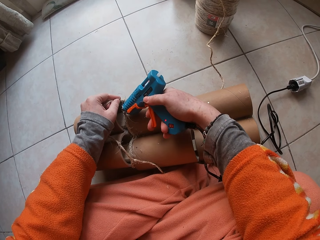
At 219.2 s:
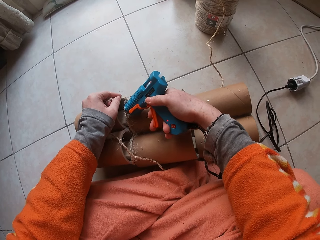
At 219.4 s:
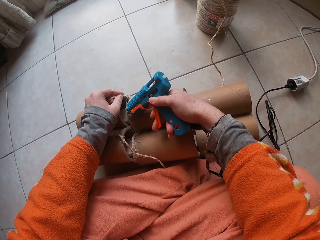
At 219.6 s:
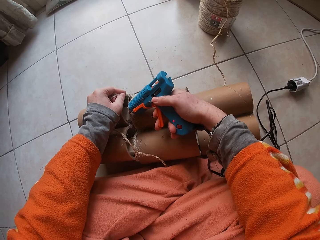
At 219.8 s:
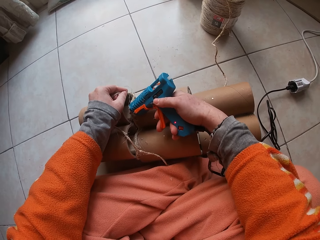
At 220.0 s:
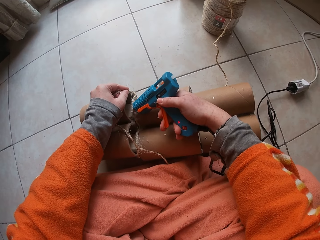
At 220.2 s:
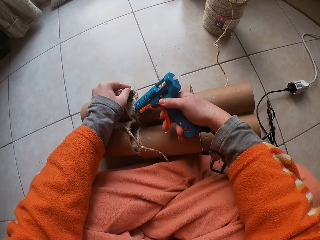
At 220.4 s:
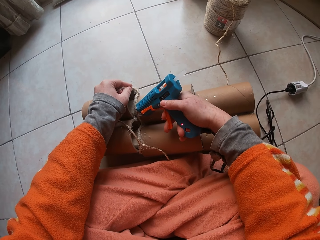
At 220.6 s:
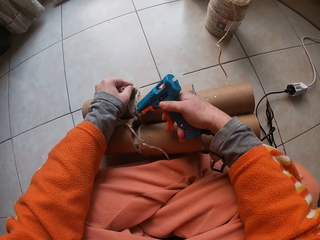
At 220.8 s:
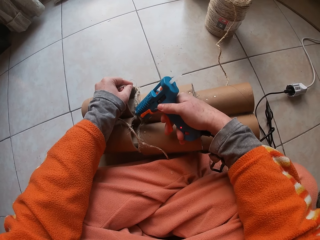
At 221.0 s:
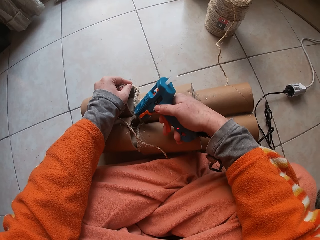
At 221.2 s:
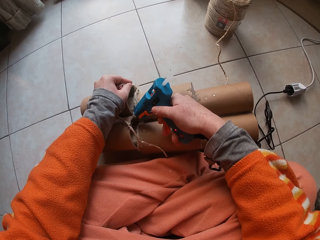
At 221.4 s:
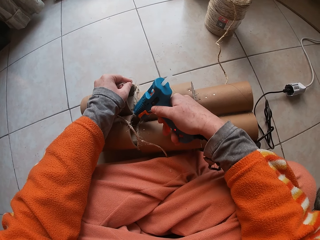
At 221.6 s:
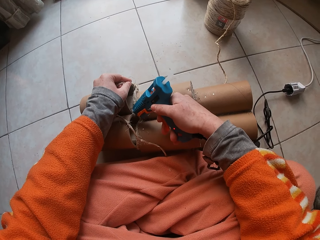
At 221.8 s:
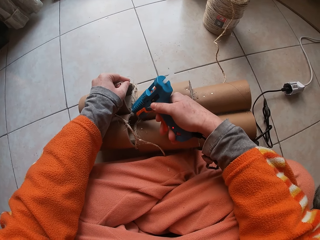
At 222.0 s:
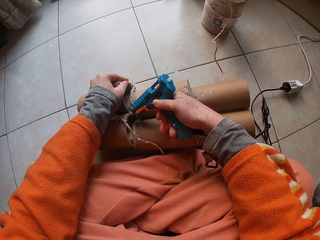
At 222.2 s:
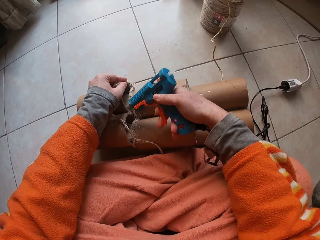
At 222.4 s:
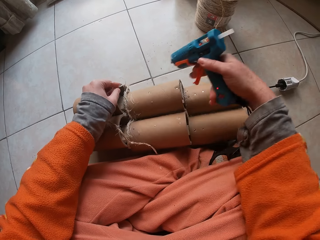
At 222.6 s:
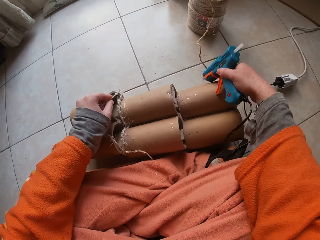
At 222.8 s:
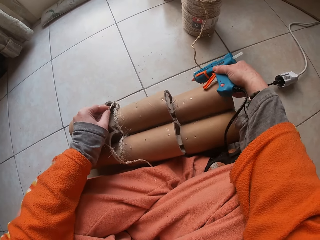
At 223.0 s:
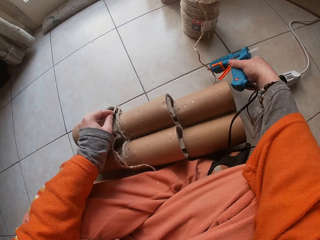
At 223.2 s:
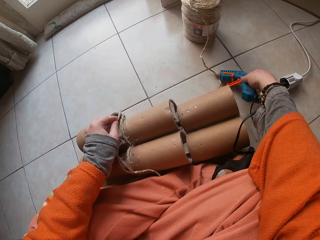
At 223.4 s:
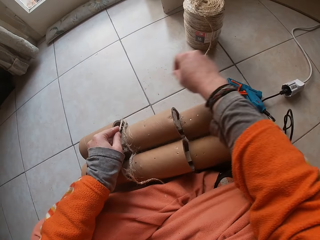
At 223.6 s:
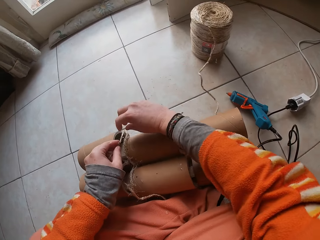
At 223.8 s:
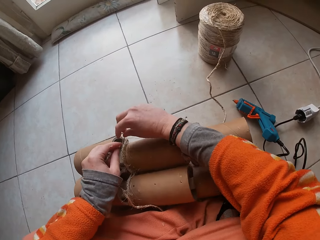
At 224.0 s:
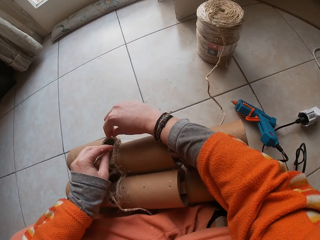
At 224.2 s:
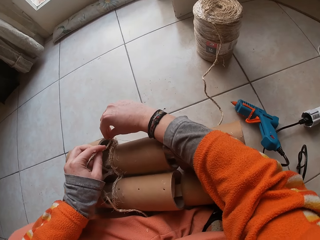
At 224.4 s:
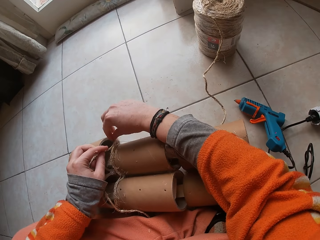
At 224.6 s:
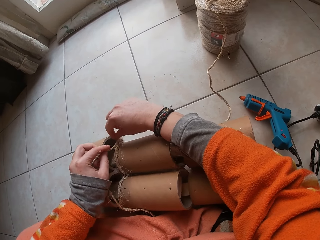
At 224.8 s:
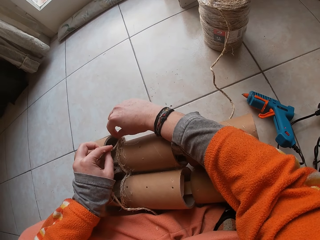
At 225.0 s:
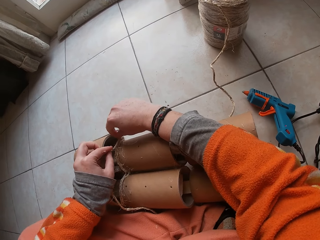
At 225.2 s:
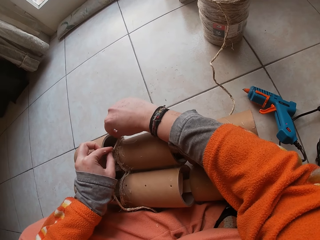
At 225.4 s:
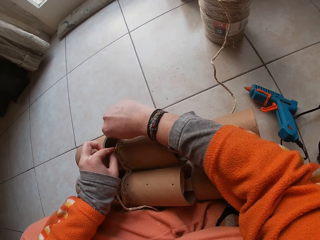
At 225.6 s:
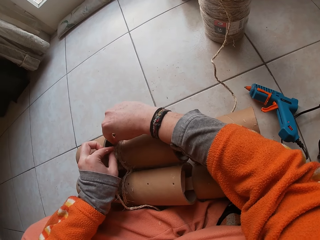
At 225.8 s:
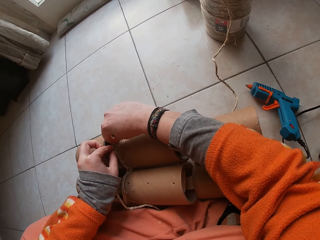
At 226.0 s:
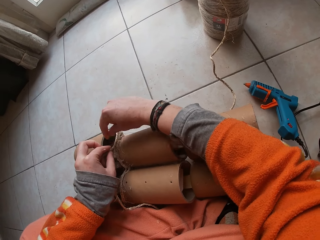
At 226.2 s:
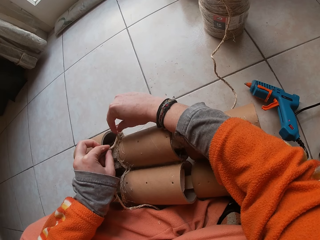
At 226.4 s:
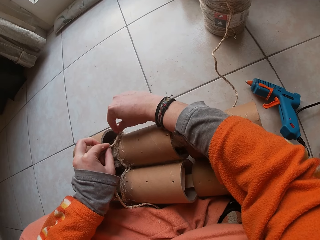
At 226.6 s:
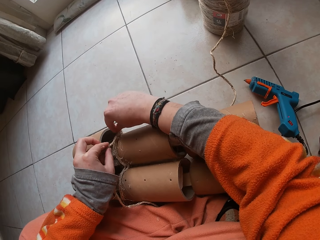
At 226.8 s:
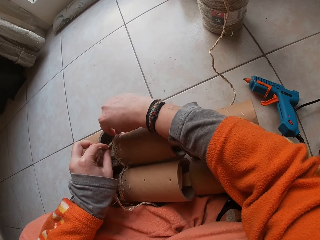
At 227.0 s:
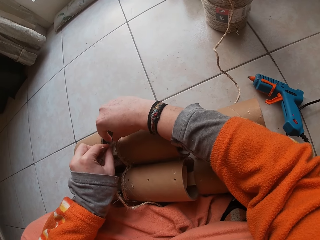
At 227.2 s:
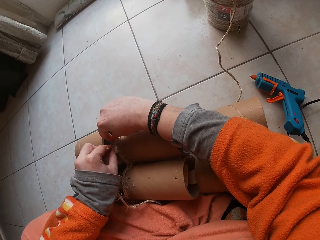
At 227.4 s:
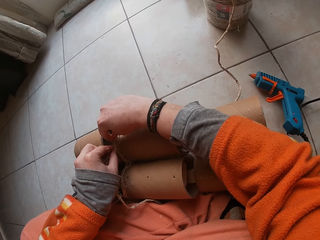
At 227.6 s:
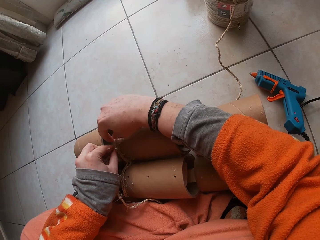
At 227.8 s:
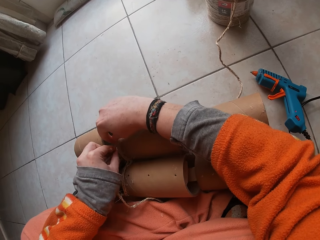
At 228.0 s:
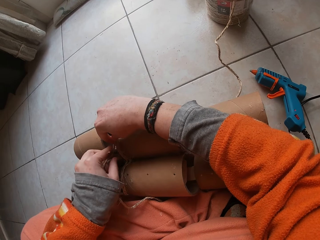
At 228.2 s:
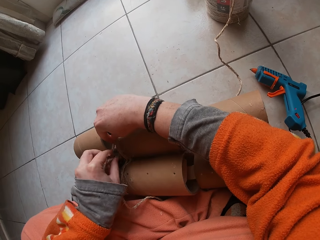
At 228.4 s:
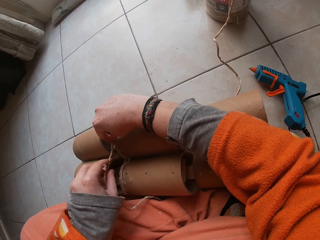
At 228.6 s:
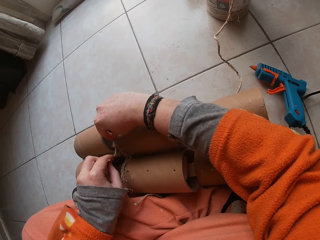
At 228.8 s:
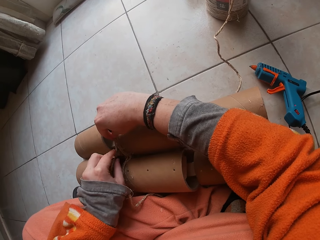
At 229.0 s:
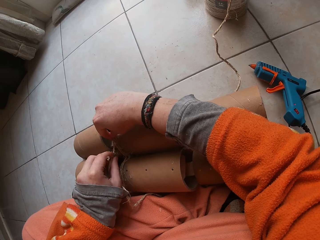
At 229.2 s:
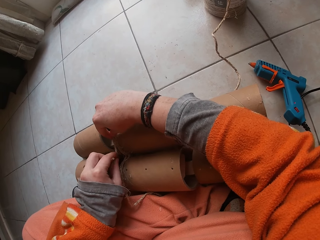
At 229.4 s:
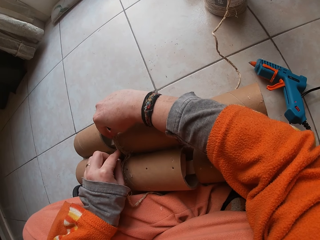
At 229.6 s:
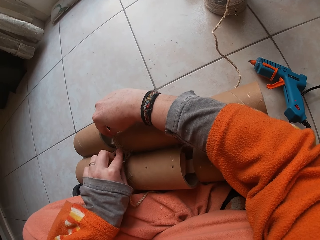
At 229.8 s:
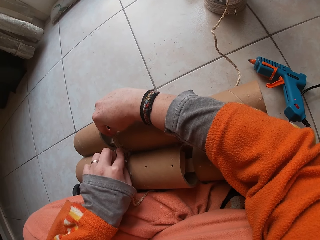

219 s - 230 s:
The camera wearer moves the glue gun. He drops the glue gun on the ground with his right hand. He fastens the garden cord to the paper core with both hands.

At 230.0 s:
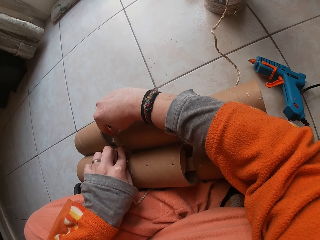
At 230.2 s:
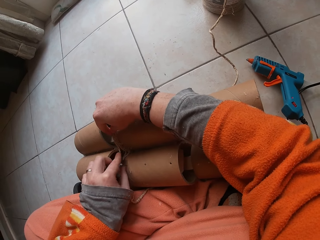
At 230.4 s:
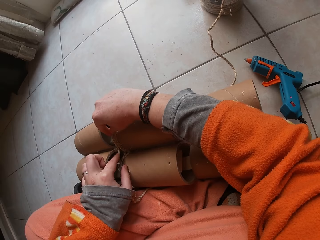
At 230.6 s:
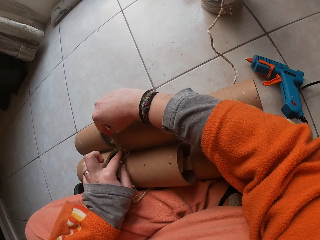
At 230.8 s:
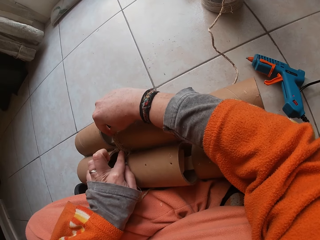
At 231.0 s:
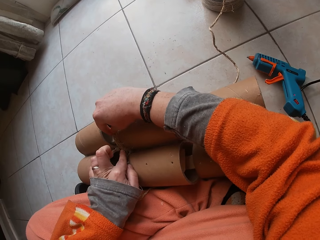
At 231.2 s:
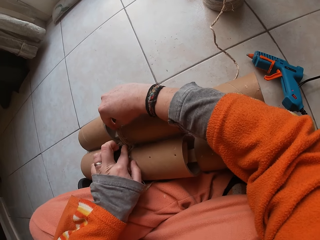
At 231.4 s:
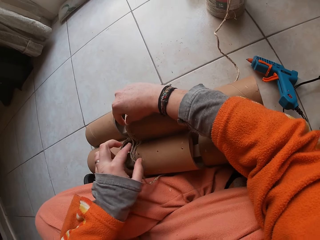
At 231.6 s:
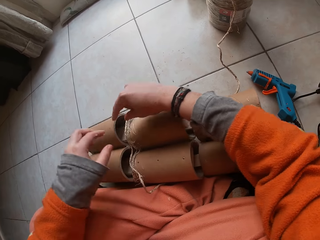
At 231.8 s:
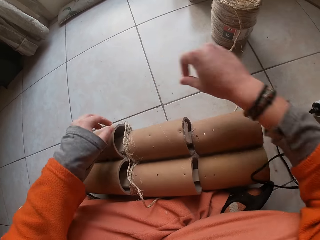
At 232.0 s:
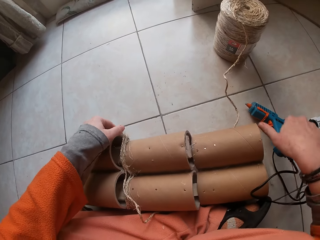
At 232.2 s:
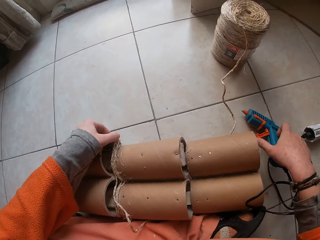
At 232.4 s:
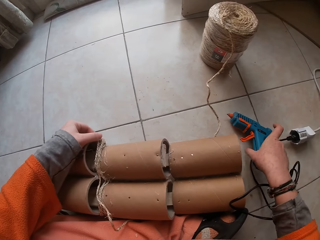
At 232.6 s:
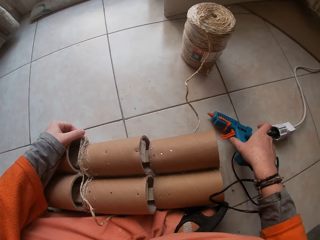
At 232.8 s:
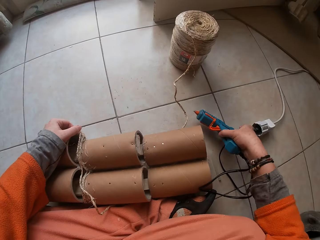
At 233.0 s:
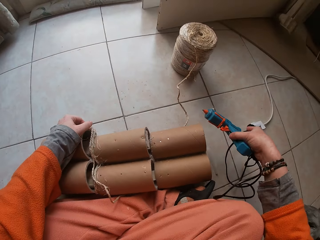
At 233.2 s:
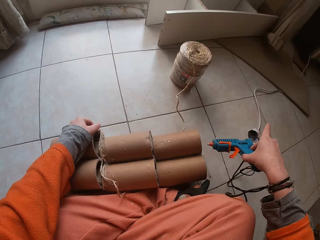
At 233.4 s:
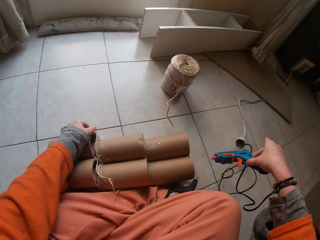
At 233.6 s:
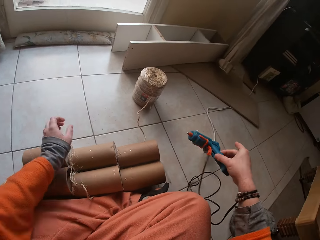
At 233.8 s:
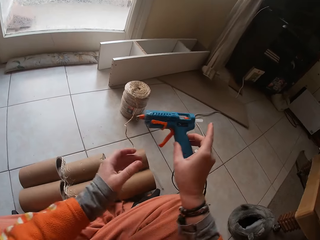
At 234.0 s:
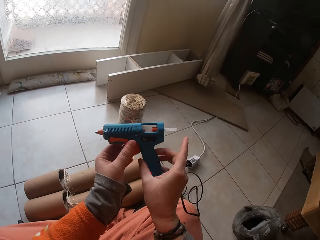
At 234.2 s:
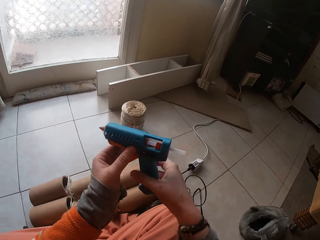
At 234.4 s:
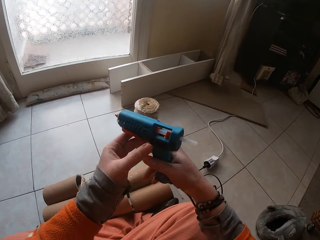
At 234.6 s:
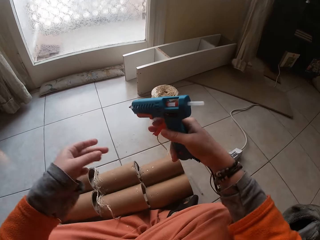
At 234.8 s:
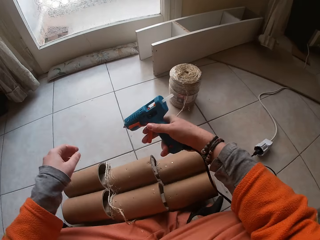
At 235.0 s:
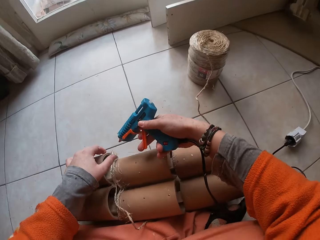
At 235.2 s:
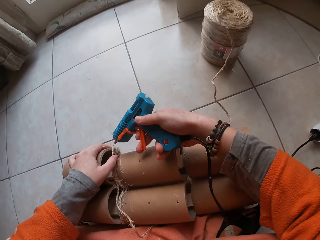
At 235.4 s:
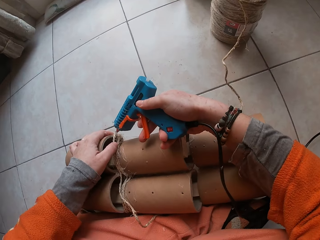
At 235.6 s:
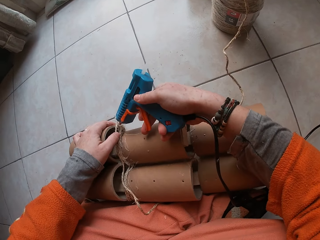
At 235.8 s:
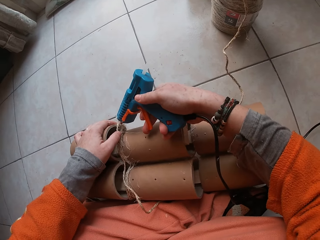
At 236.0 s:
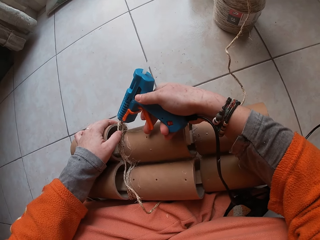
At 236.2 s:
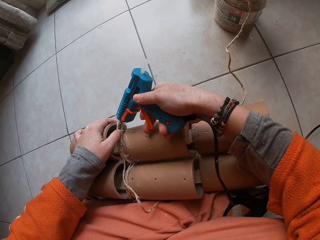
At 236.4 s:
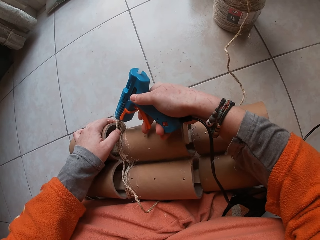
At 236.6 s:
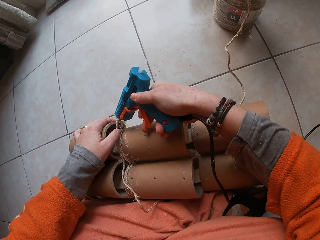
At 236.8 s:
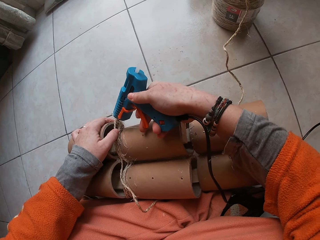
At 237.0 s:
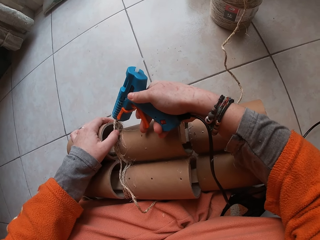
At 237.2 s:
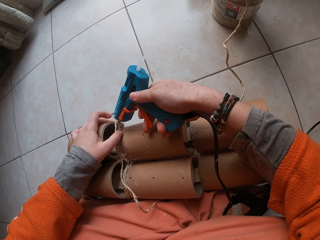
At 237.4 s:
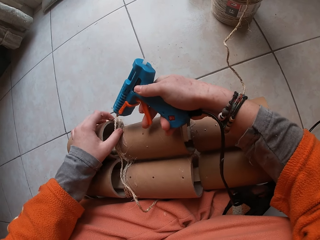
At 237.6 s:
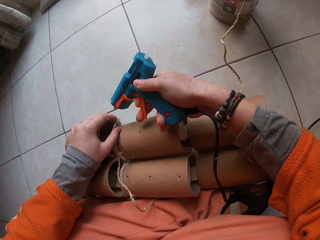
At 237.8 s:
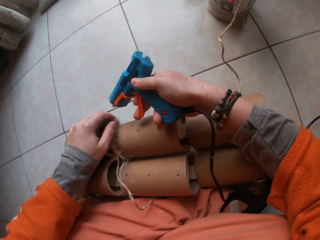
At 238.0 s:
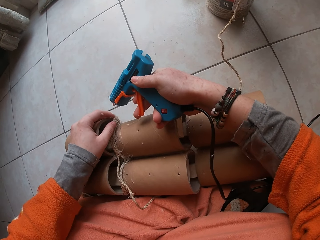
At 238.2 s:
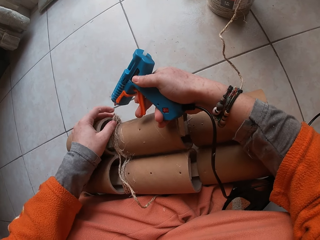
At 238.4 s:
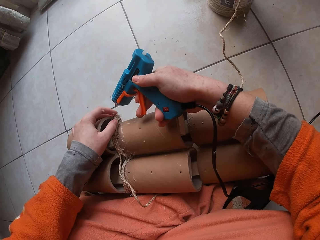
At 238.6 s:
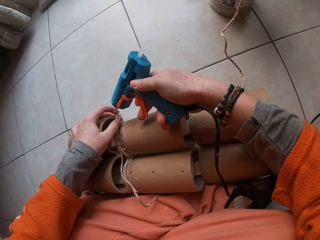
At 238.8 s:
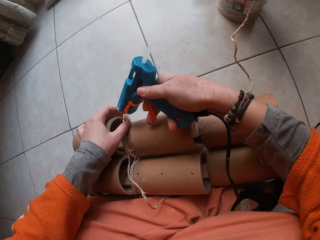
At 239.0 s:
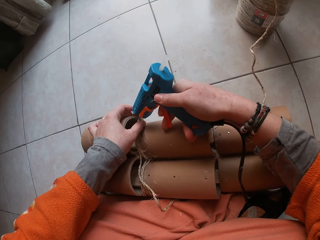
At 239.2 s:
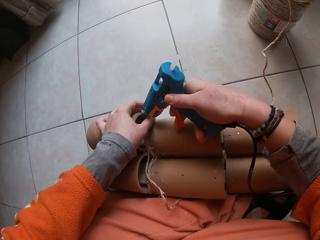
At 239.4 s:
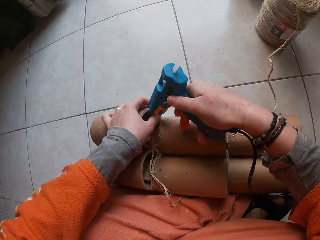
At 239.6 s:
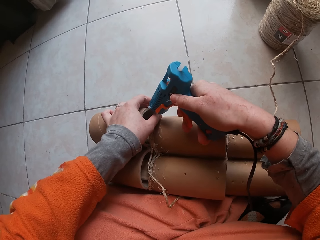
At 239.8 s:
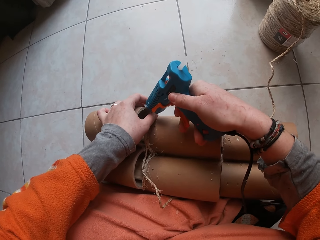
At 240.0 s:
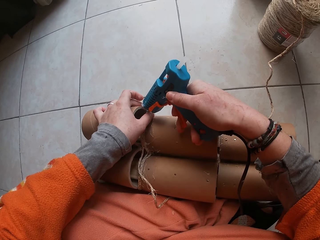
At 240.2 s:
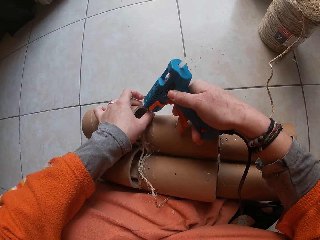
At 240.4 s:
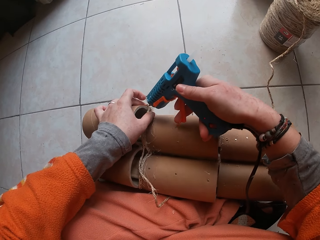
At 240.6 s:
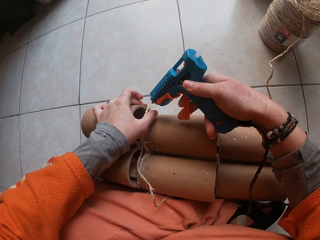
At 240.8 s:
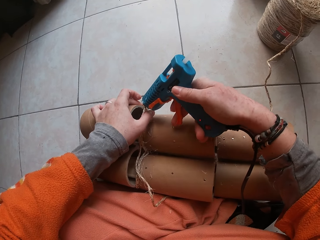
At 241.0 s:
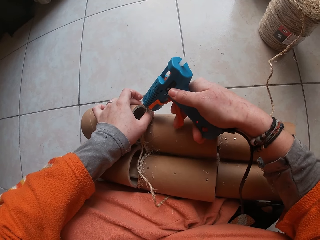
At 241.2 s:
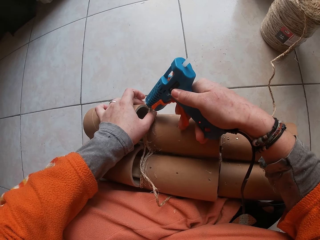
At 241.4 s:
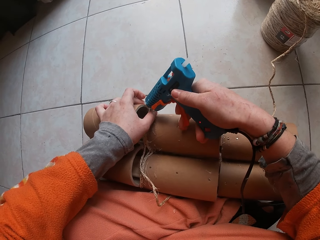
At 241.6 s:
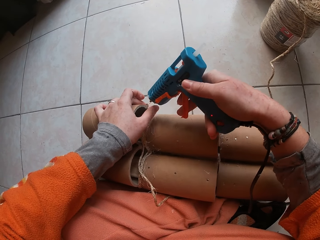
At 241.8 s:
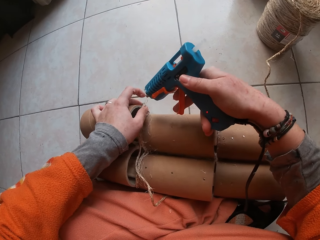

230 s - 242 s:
The camera wearer picks up the glue gun from the ground with his right hand. He glues the garden cord in his left hand to the paper core with the glue gun in his right hand.
